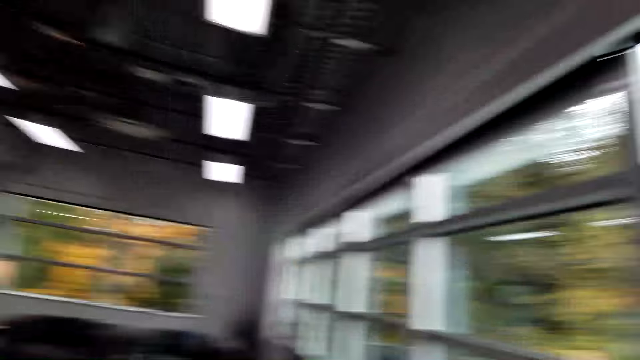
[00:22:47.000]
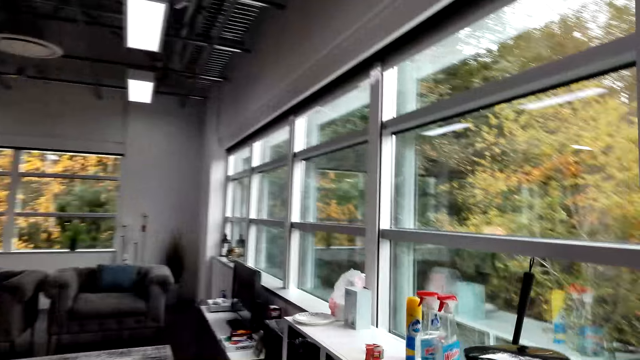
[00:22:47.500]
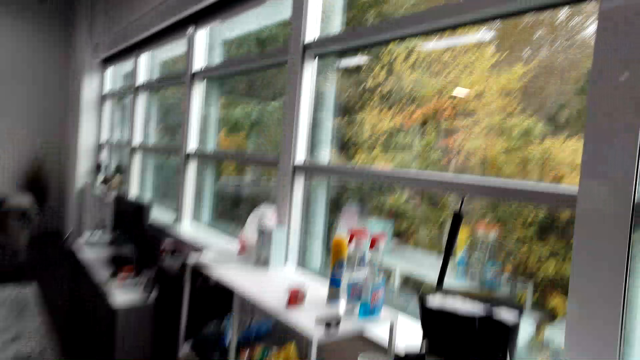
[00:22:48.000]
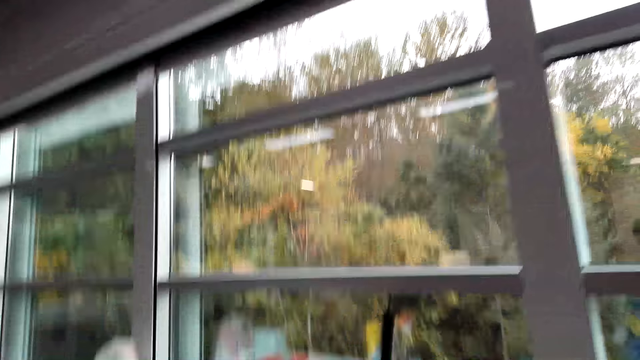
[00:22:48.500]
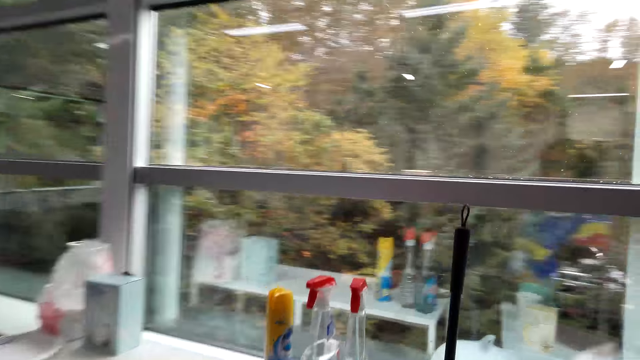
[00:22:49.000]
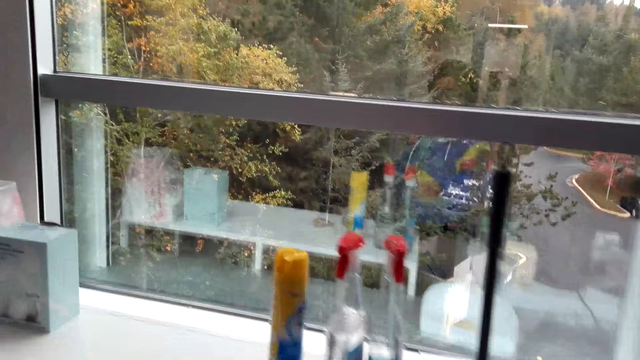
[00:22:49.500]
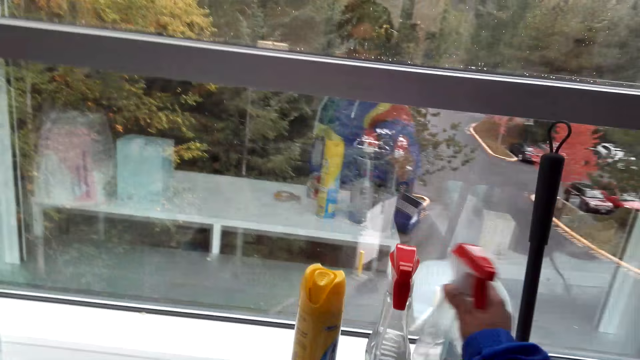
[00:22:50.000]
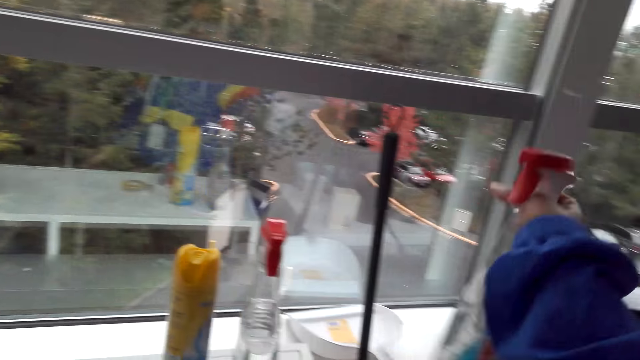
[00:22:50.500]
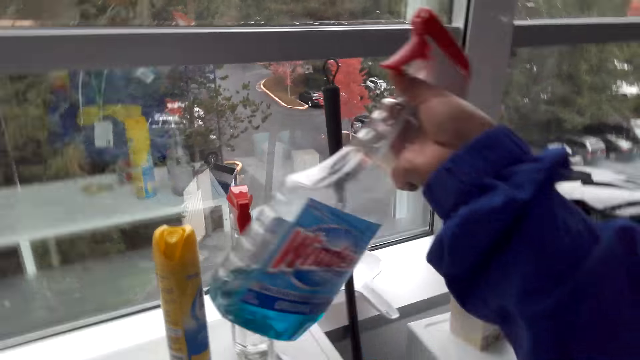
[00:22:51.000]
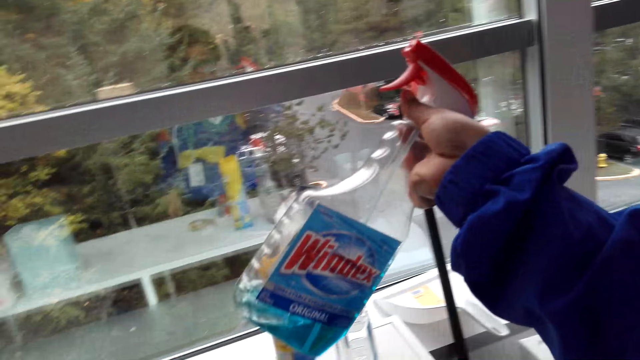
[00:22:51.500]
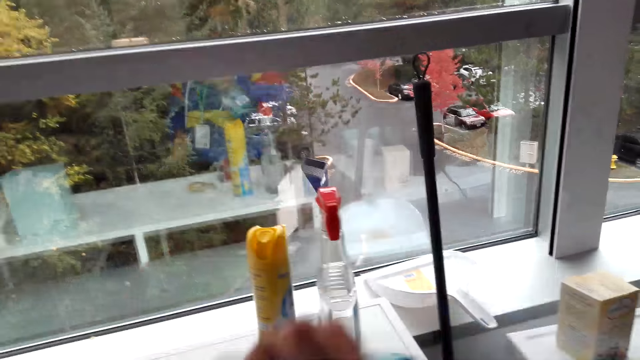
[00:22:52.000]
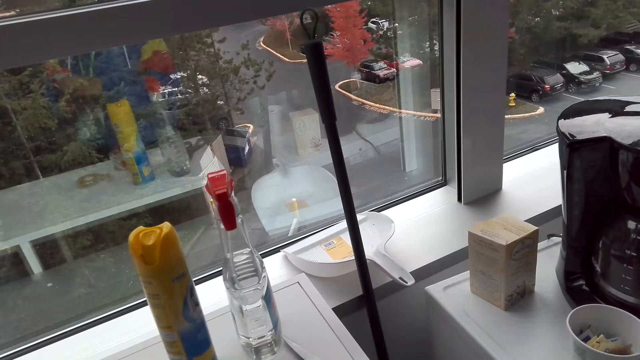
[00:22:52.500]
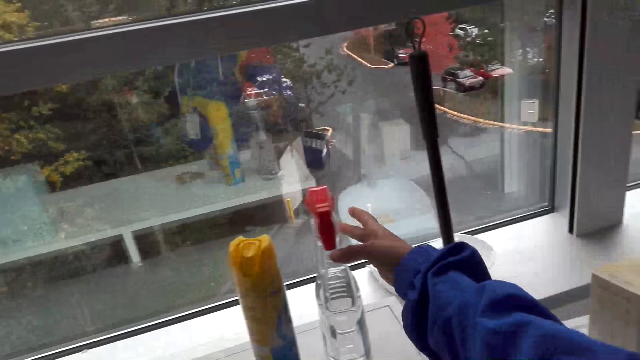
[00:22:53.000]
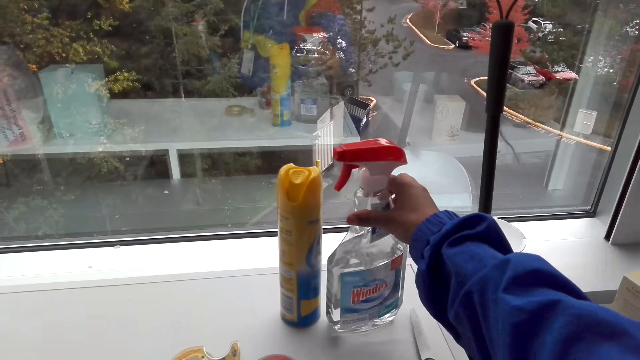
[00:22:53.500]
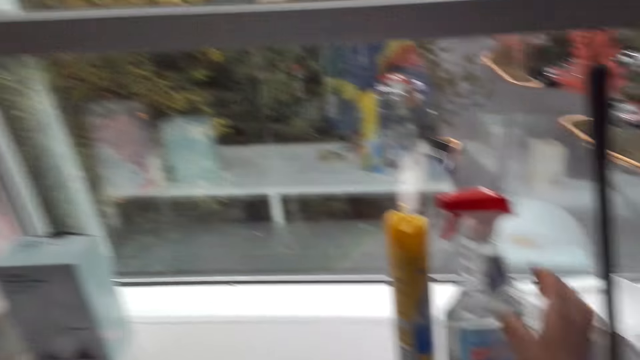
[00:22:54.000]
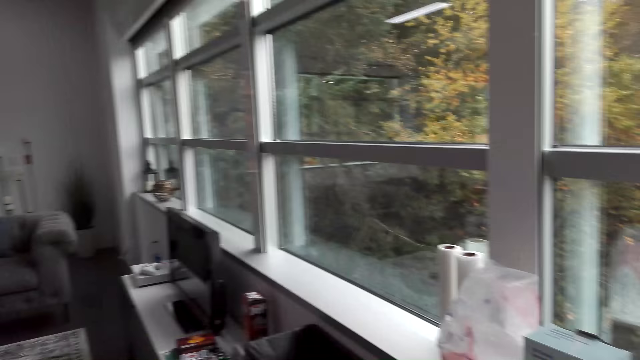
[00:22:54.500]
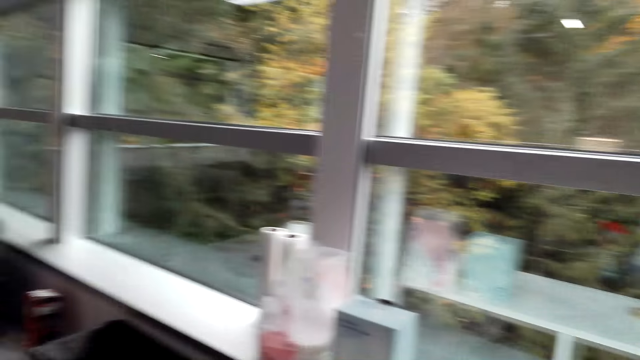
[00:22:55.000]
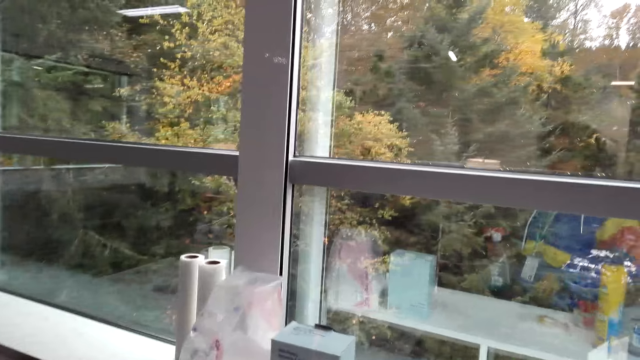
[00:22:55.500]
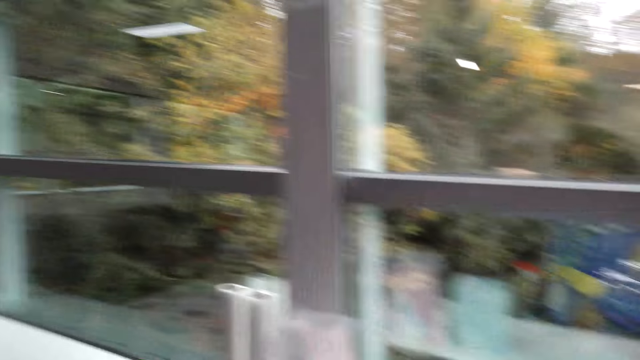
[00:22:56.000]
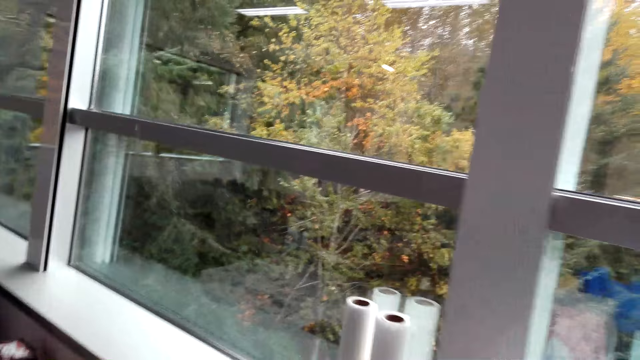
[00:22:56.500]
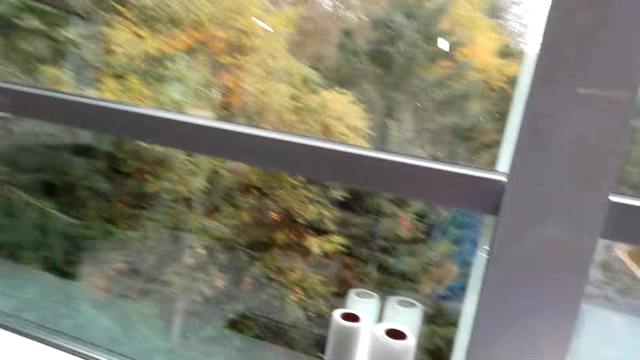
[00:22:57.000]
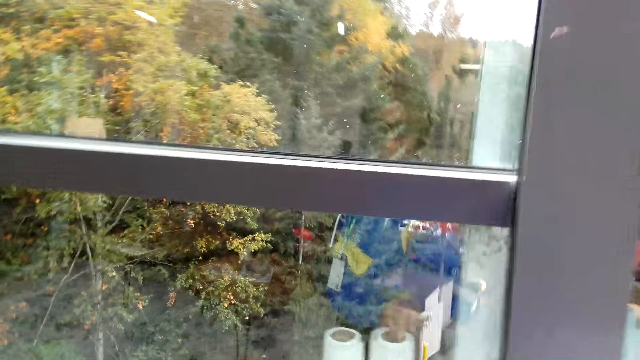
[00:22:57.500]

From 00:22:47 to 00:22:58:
The camera wearer picks up a window cleaner spray. They touch a sanitizer. They look at the window cleaner spray. They talk.

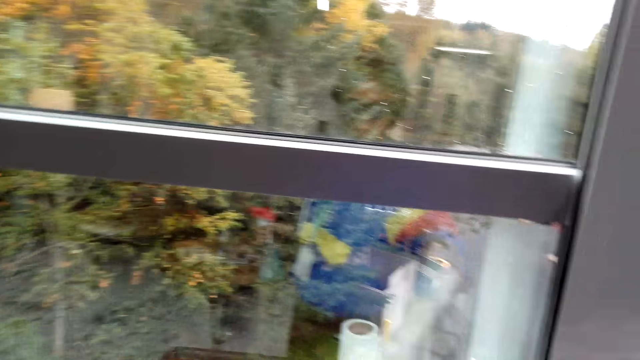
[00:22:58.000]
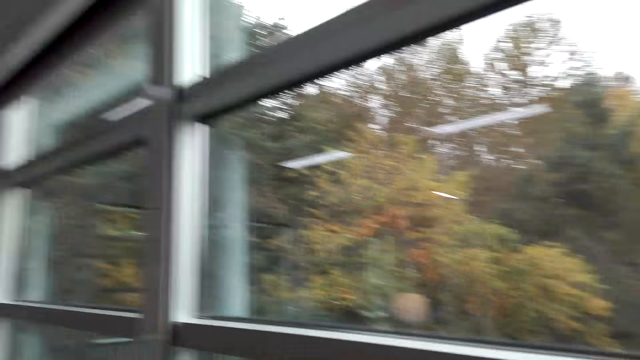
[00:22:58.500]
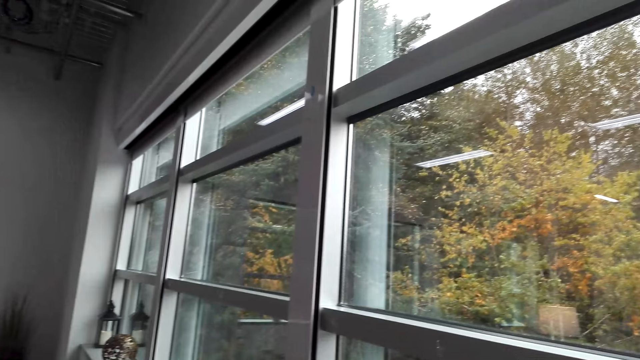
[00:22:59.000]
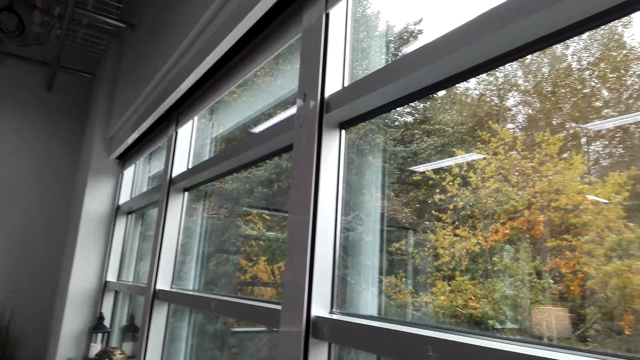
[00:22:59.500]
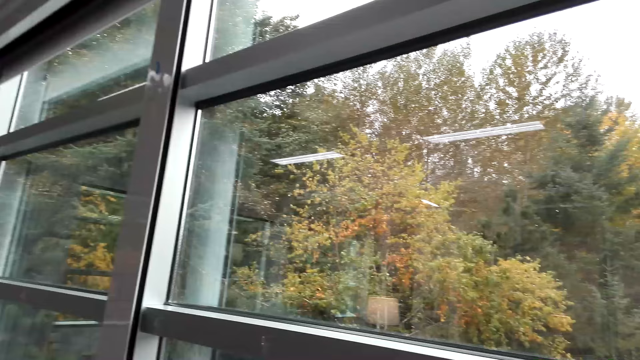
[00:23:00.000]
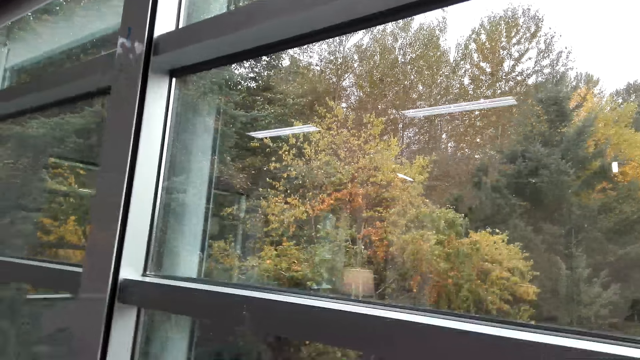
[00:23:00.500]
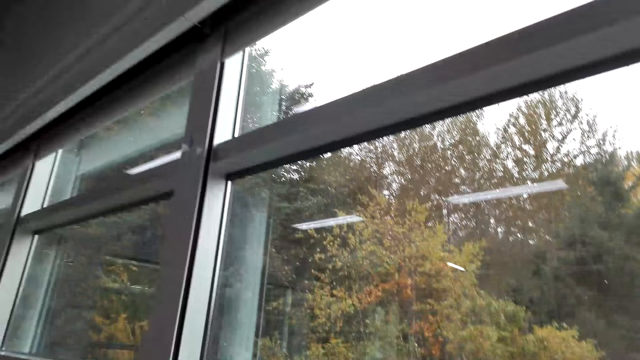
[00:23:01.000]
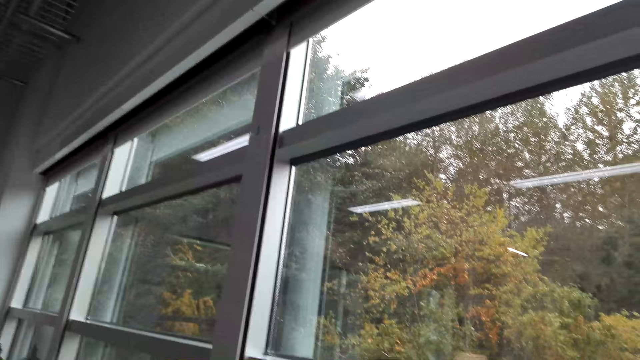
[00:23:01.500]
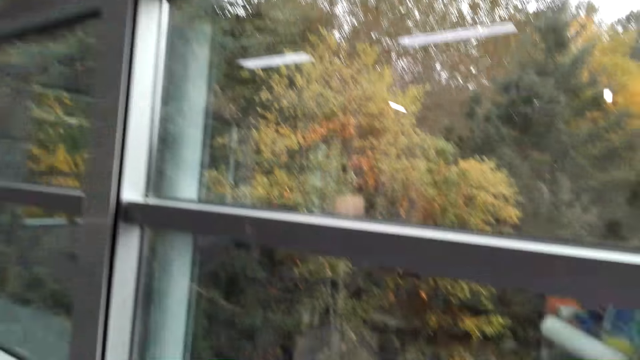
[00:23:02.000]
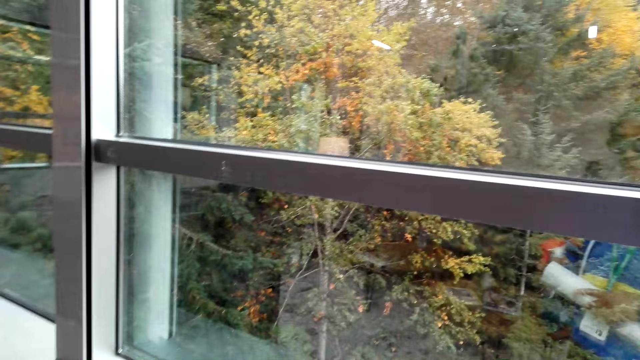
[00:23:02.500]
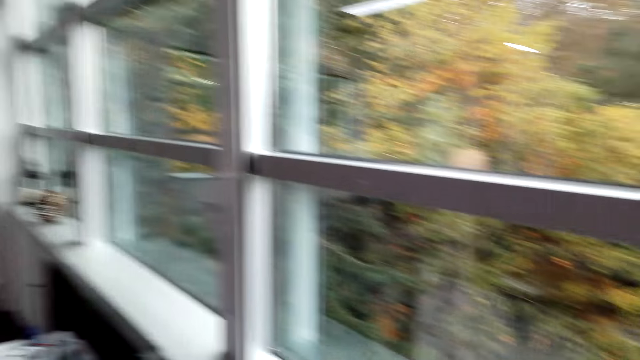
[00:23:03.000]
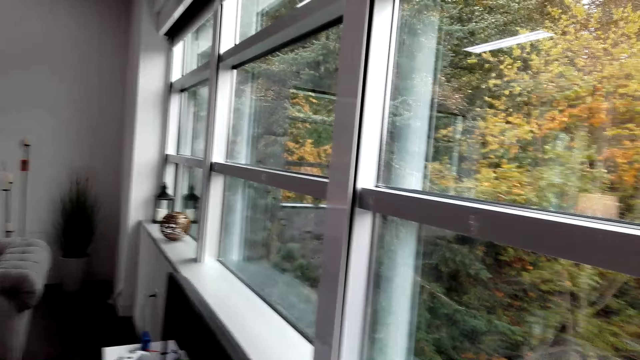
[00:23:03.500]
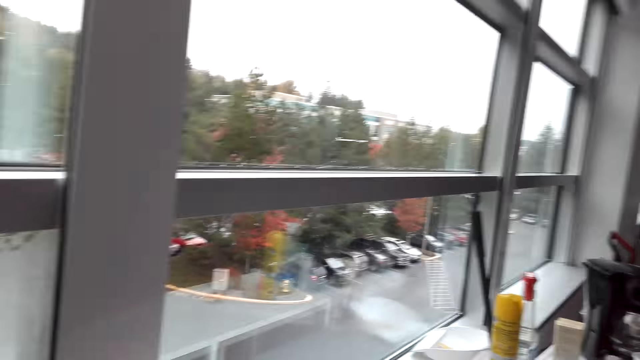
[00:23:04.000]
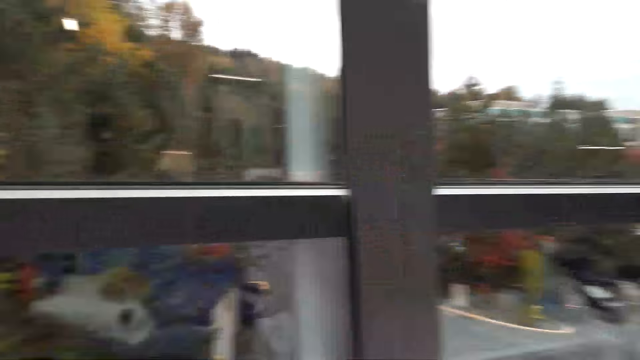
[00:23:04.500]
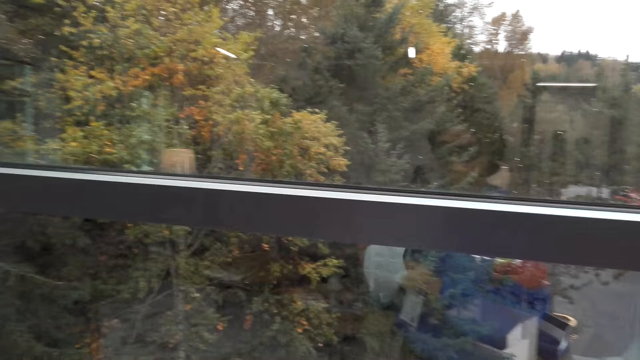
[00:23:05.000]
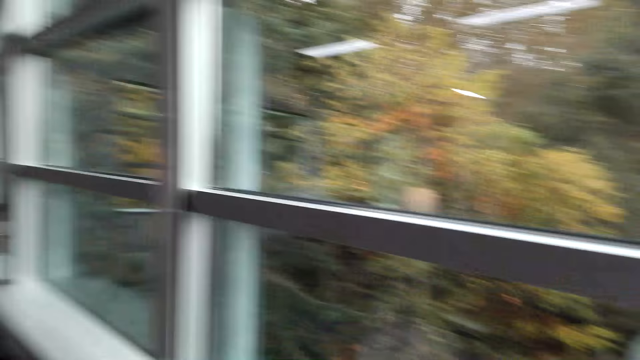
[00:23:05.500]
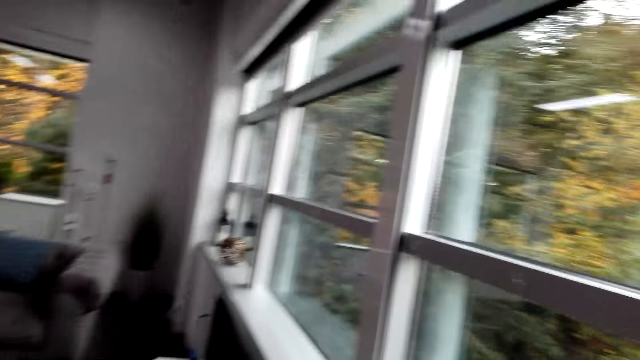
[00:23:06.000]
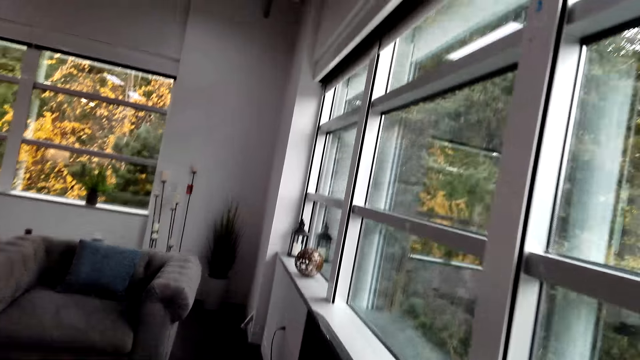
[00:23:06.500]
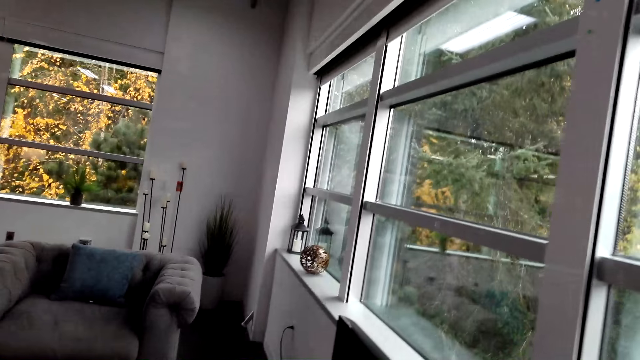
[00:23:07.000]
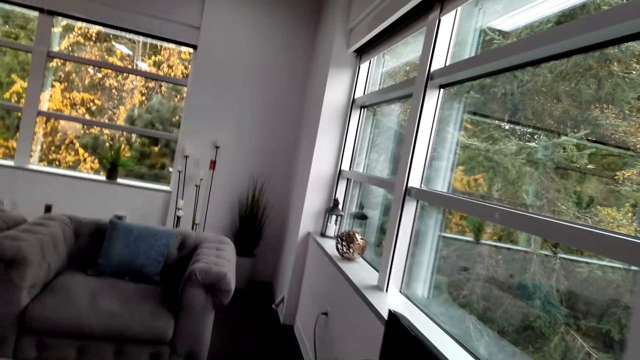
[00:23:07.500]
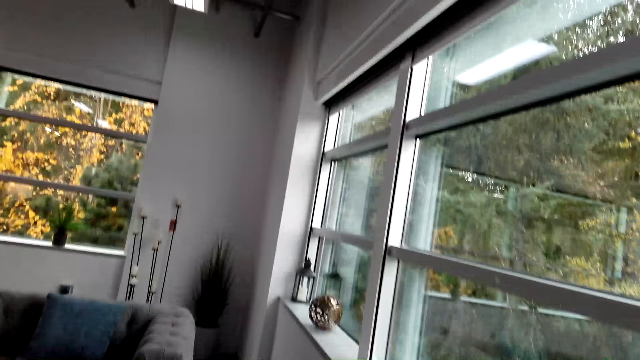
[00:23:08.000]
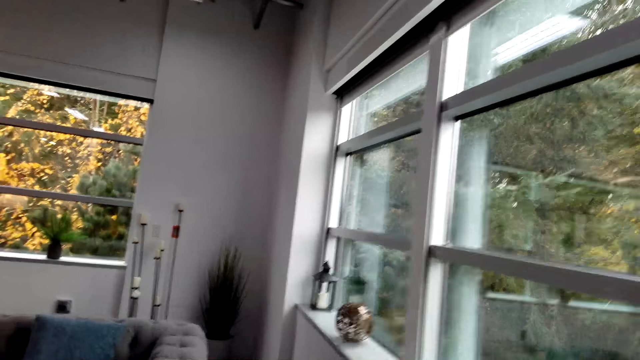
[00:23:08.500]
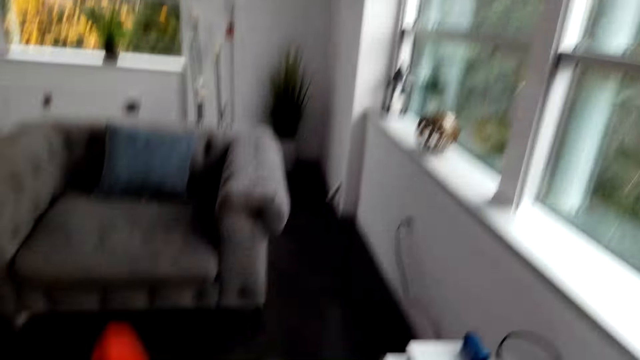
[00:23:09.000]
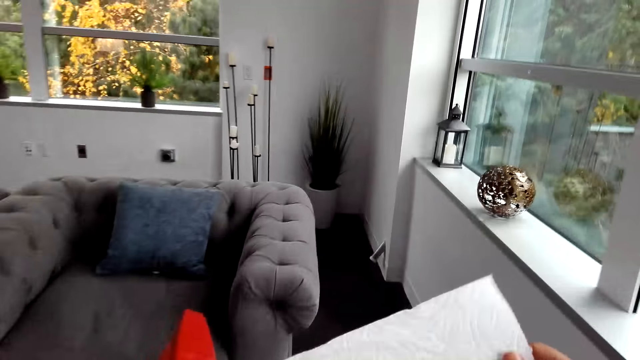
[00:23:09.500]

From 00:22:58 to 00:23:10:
The camera wearer looks around. They walk towards a sofa.
